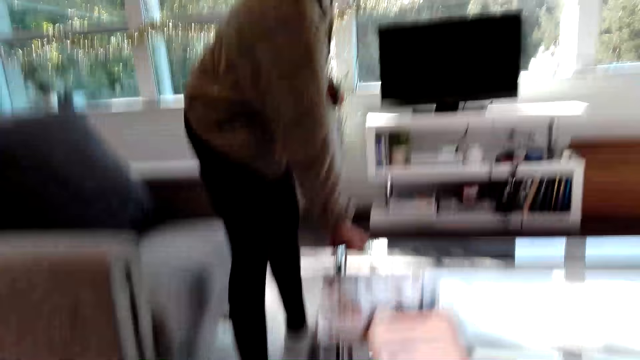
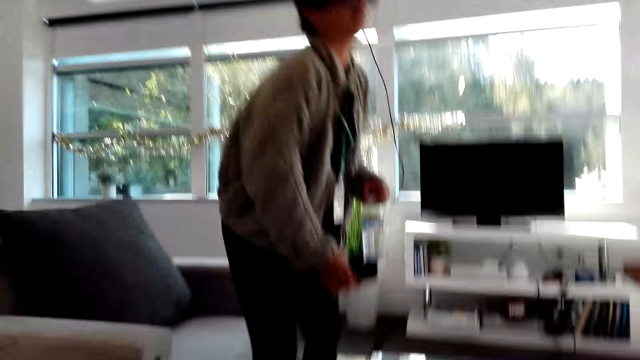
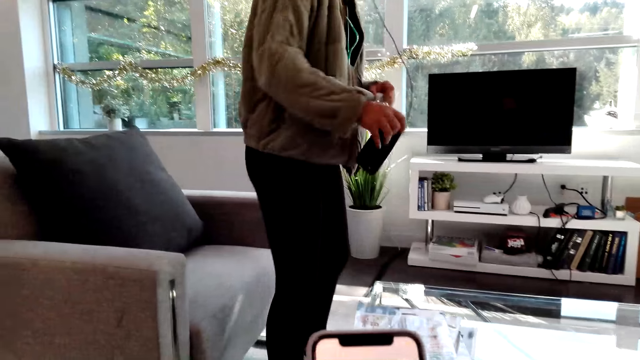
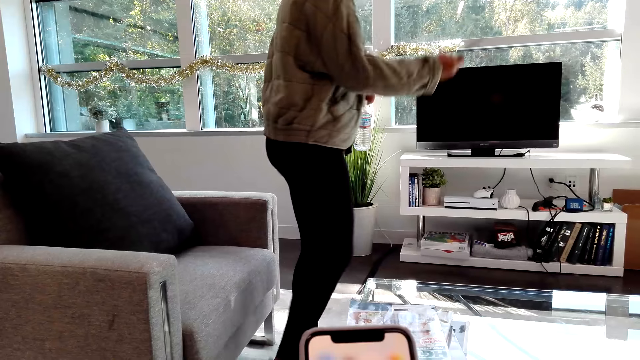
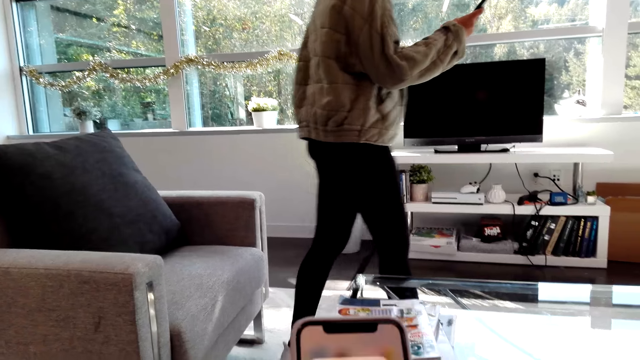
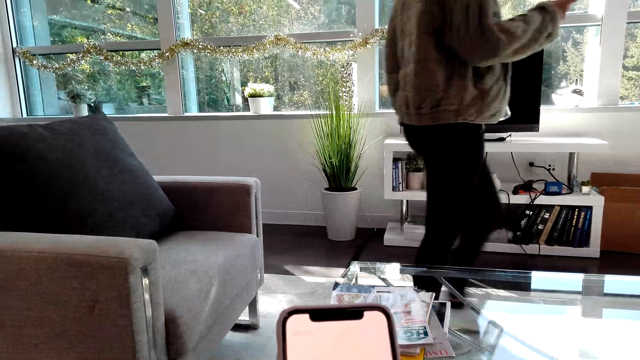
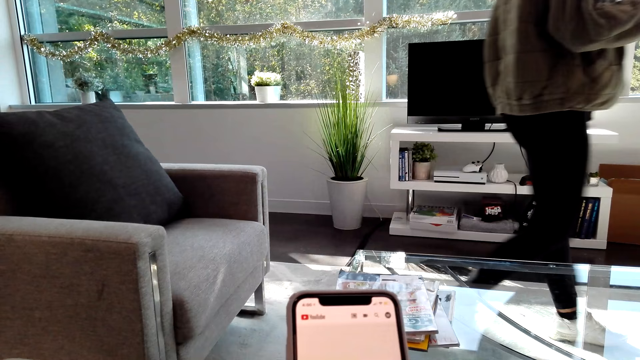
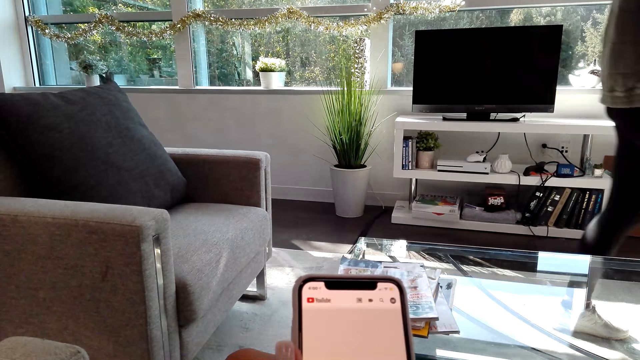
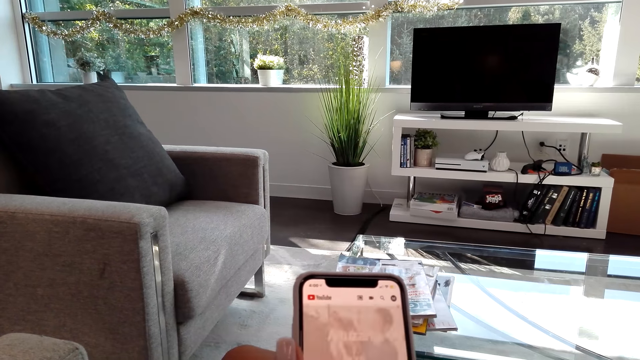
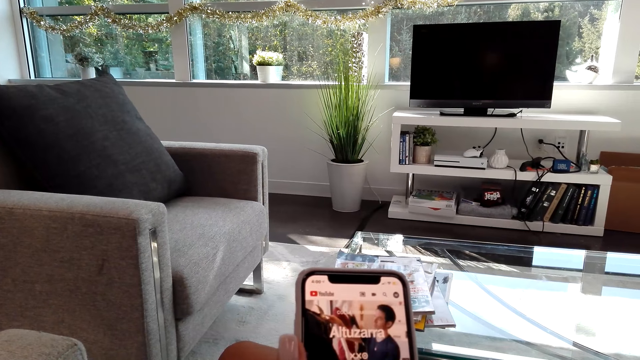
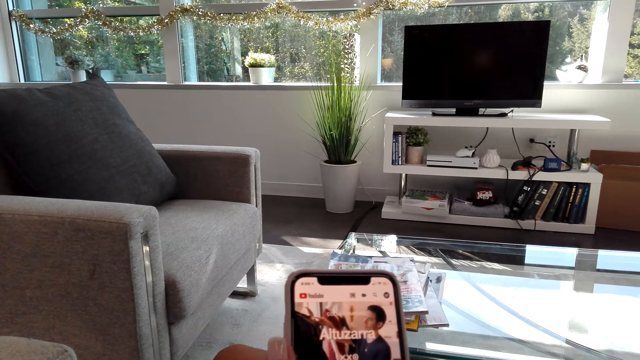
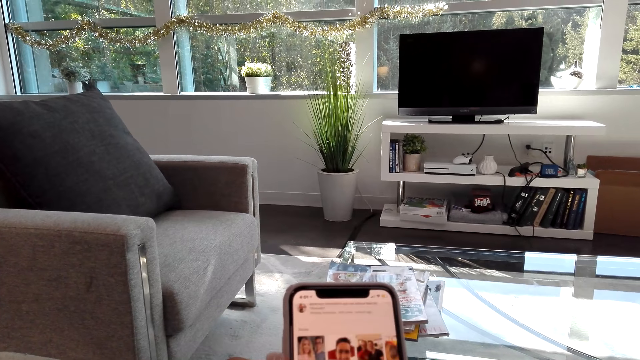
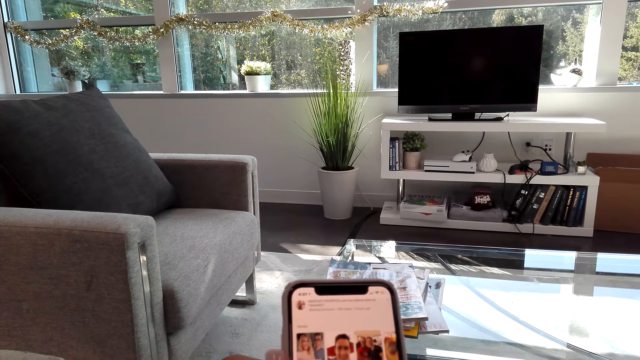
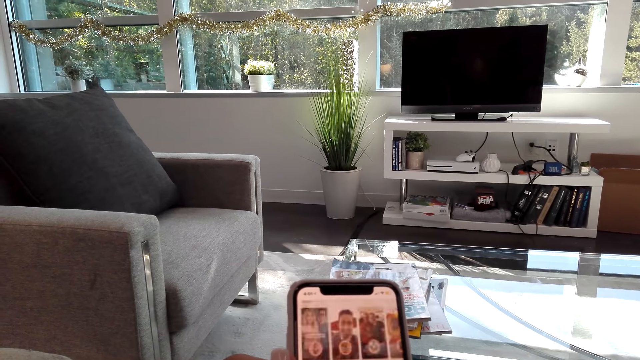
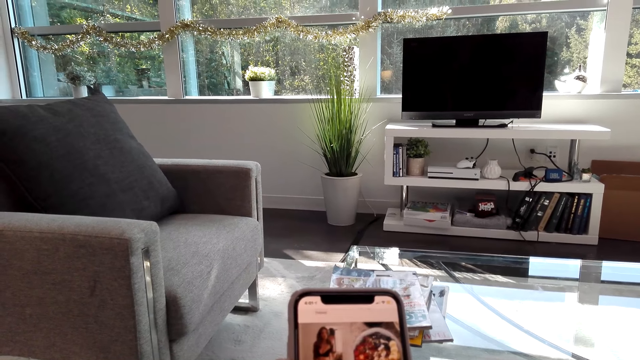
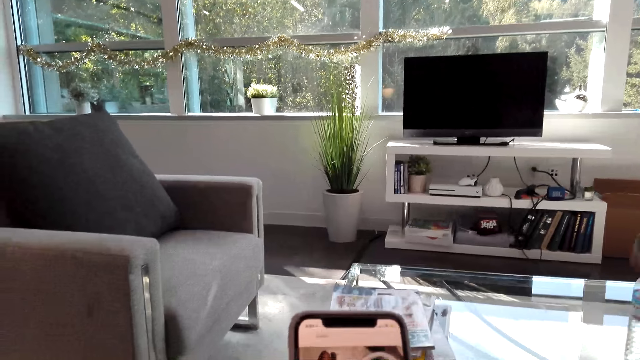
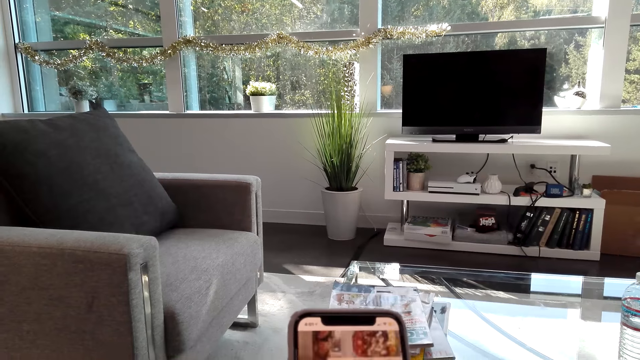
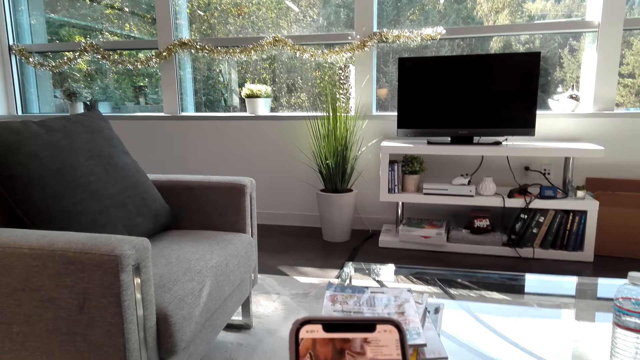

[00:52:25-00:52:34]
The camera wearer sits on the couch. A person turns a phone and walks around. The camera wearer operates the phone.

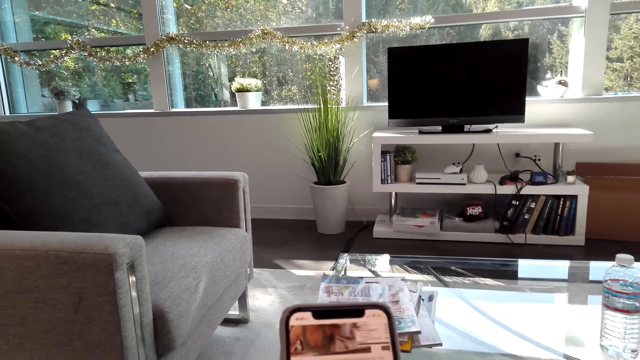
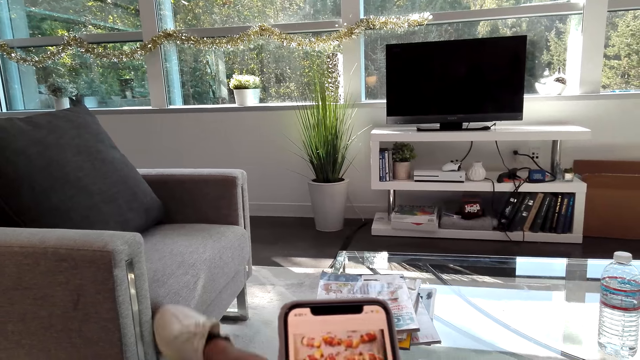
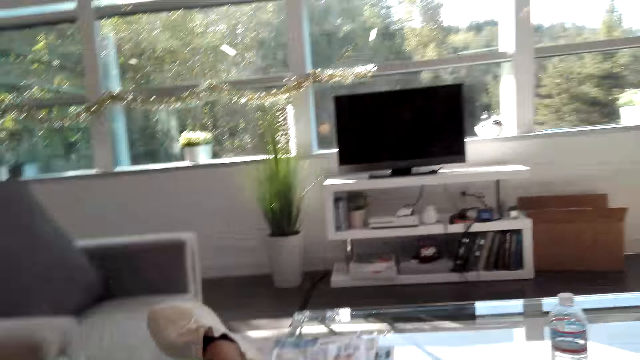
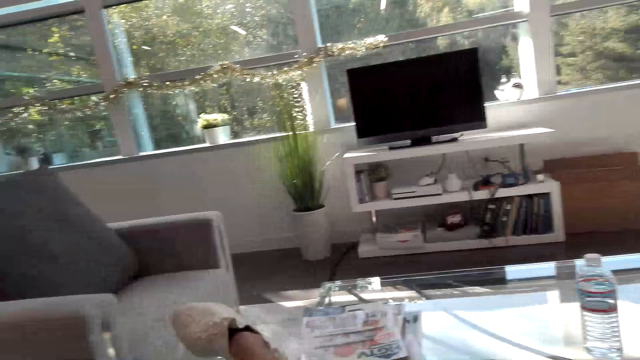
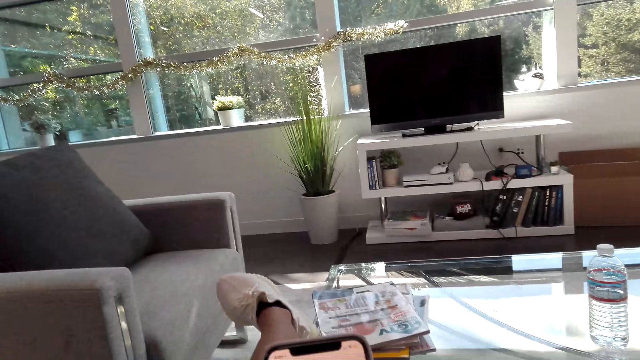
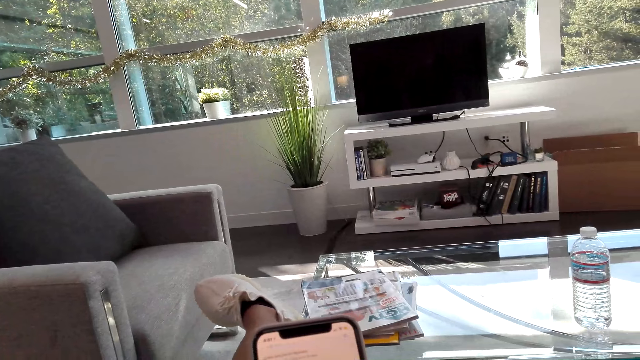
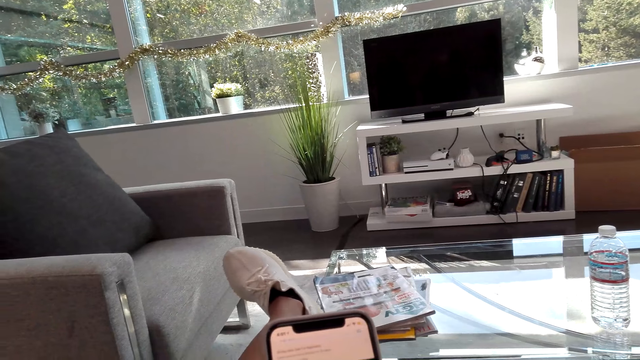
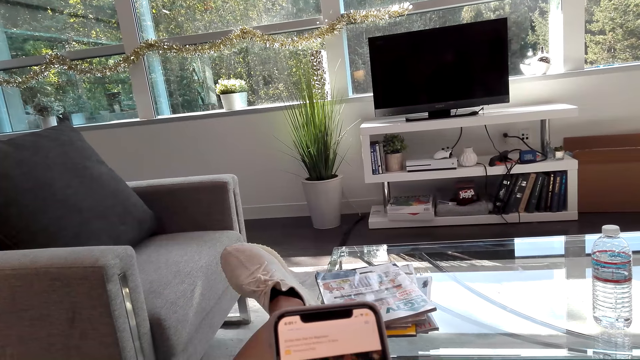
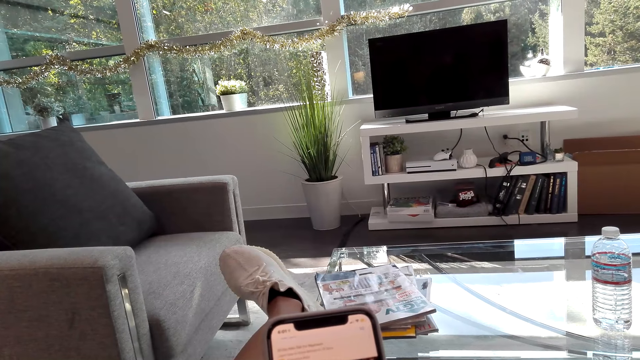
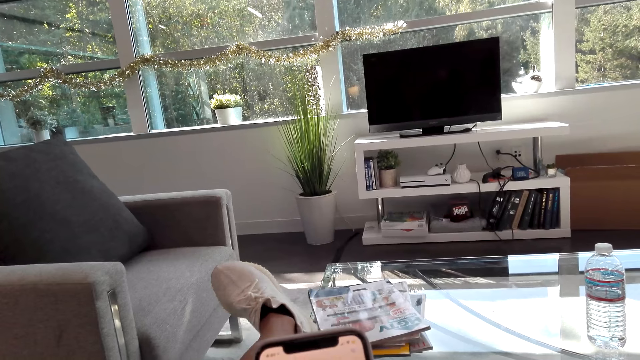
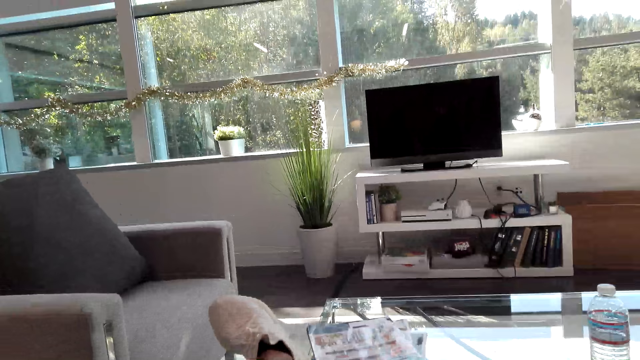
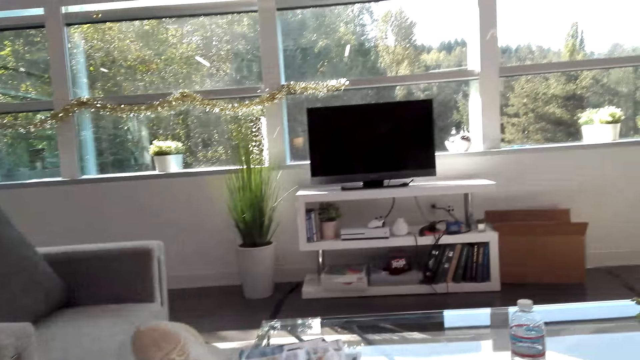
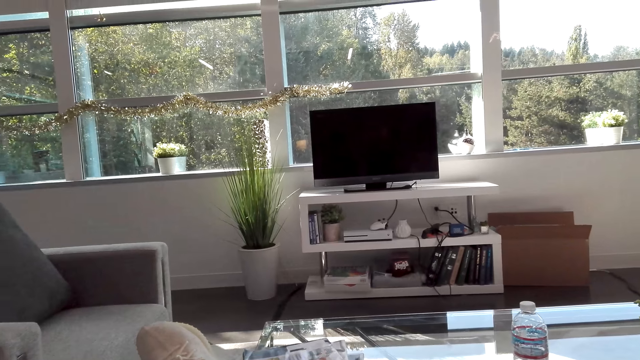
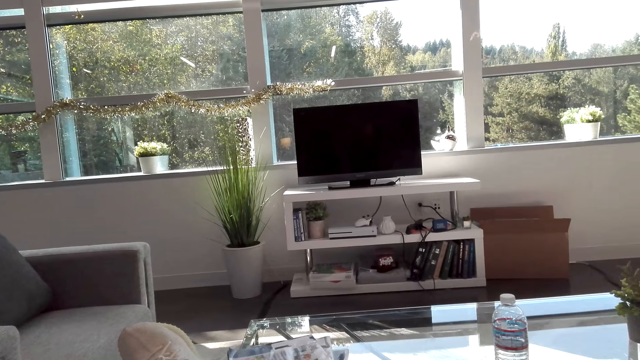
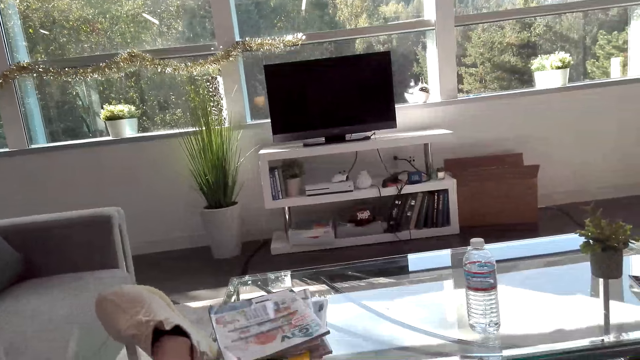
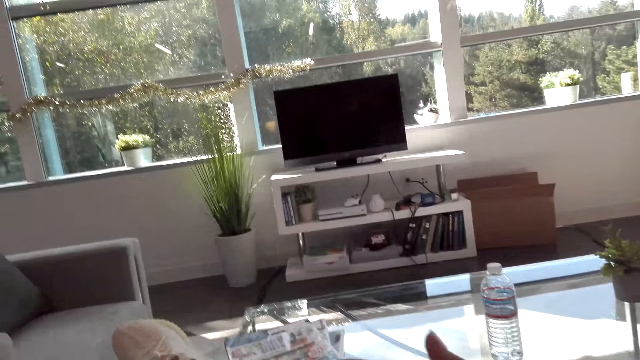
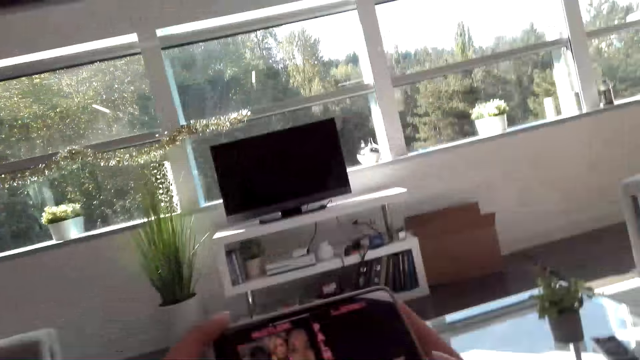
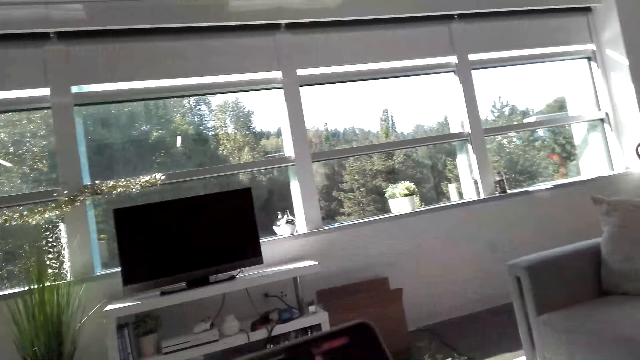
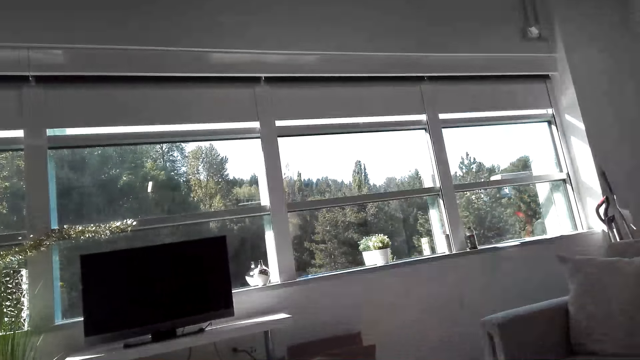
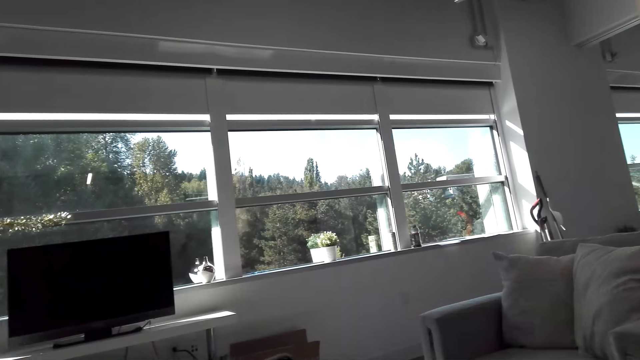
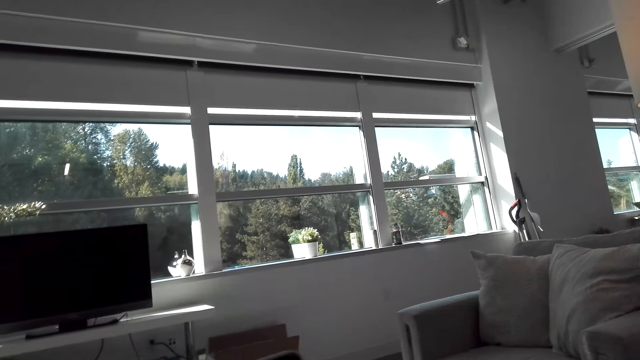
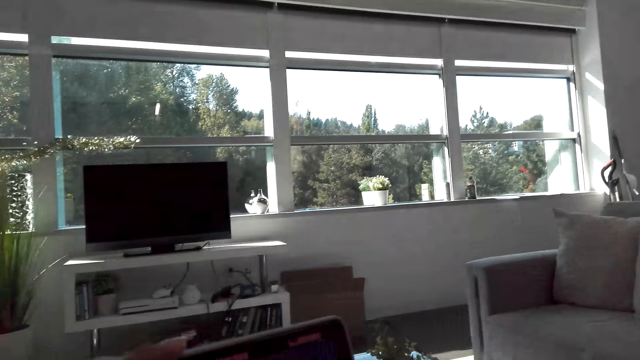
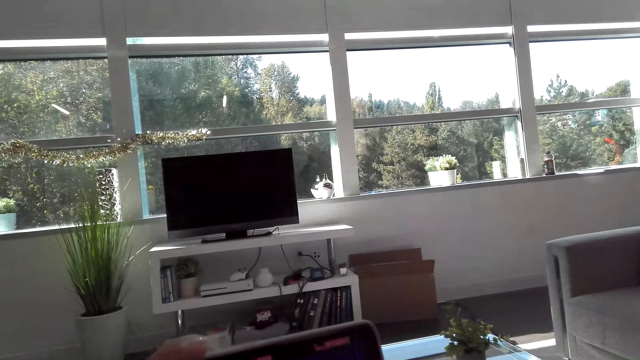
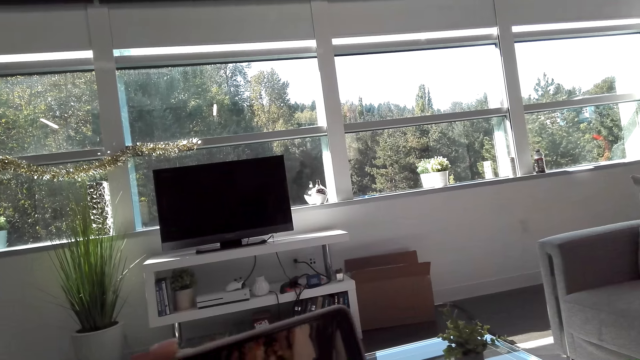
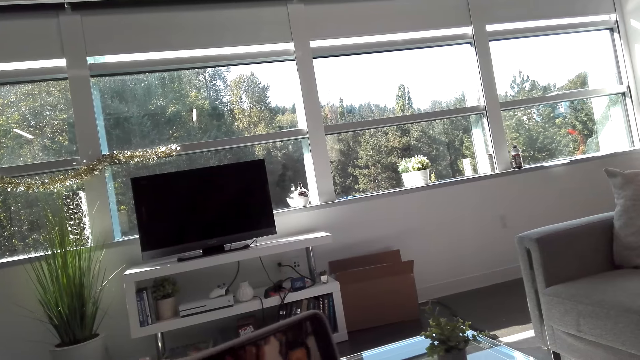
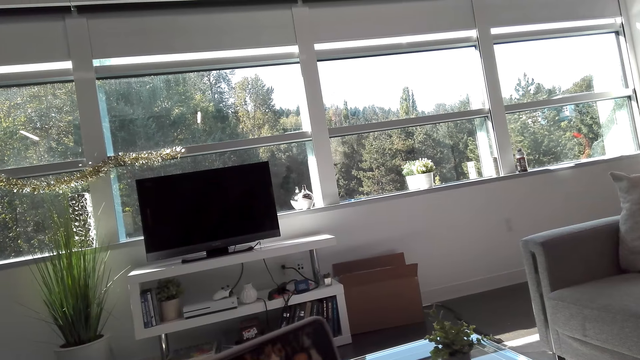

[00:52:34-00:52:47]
The camera wearer stares at a phone. They talk to a woman. They look around. The woman talks to the camera wearer.
